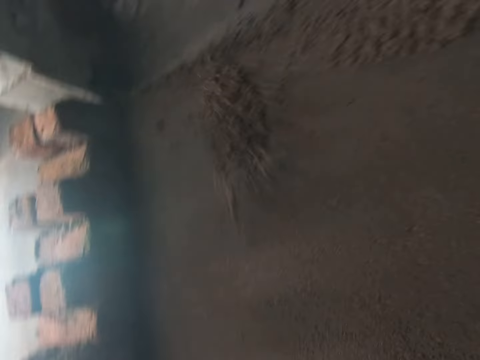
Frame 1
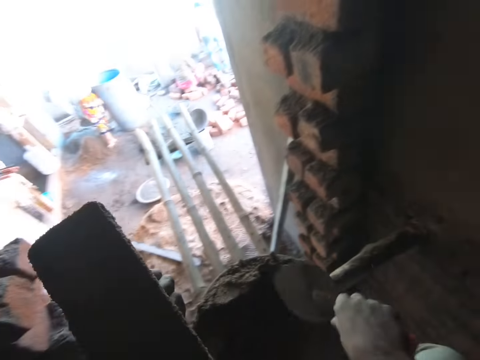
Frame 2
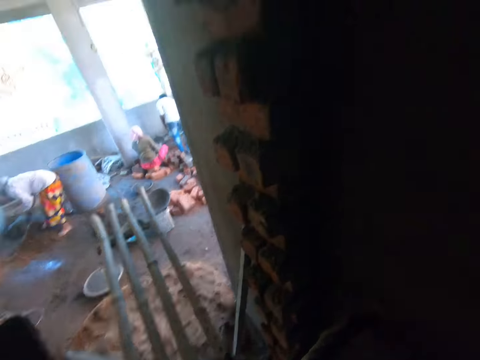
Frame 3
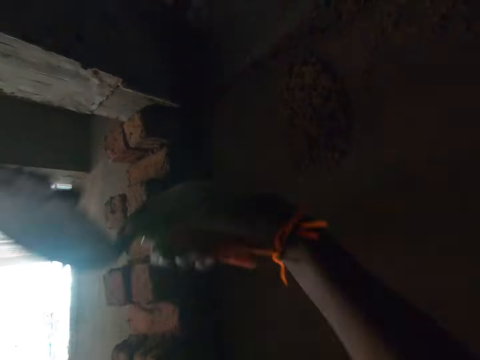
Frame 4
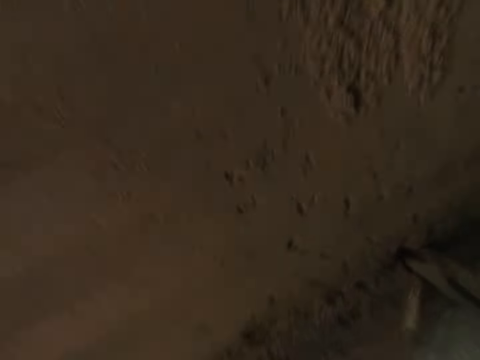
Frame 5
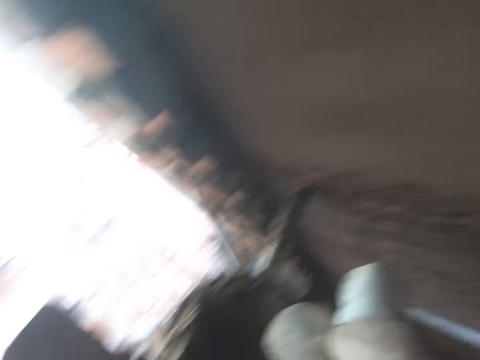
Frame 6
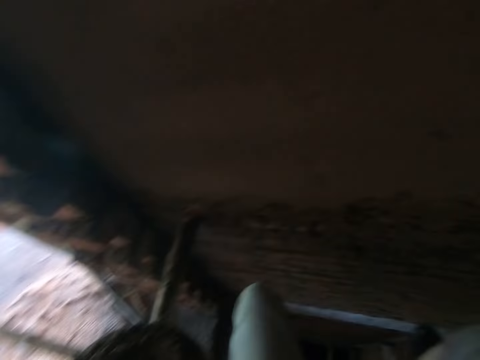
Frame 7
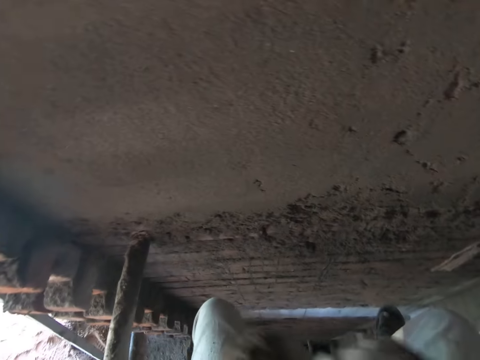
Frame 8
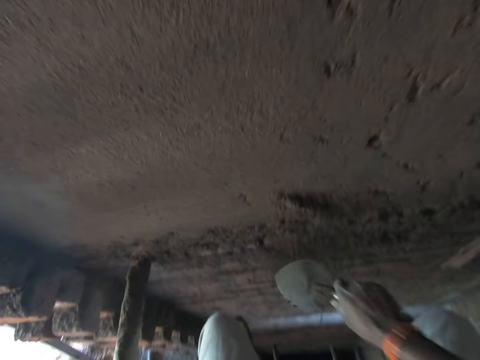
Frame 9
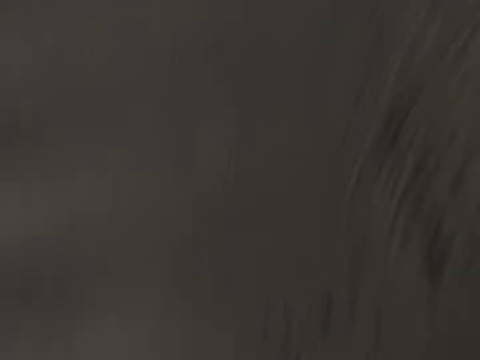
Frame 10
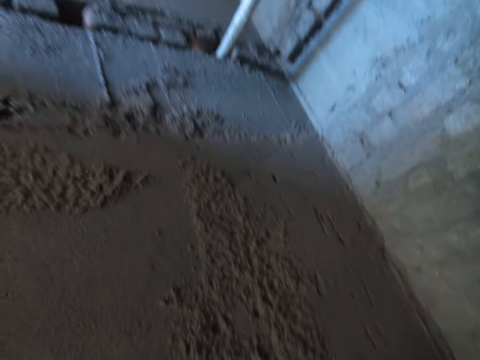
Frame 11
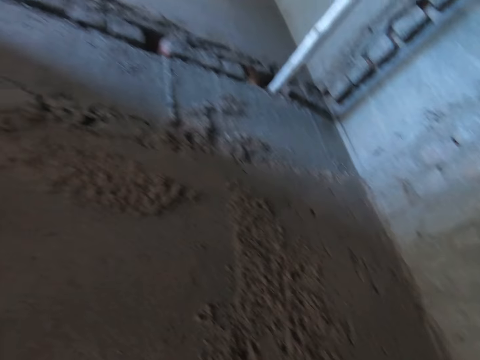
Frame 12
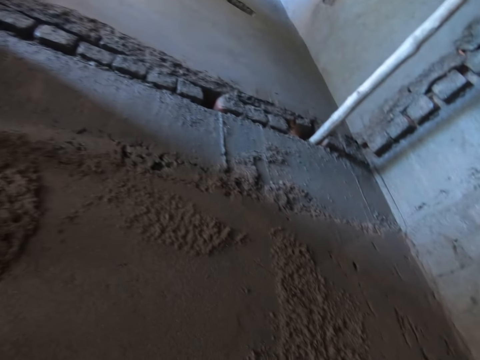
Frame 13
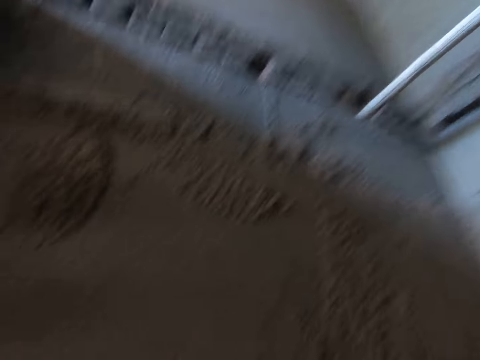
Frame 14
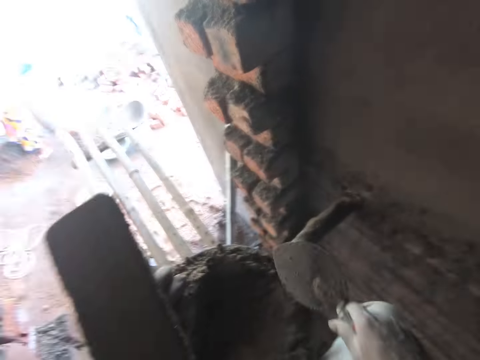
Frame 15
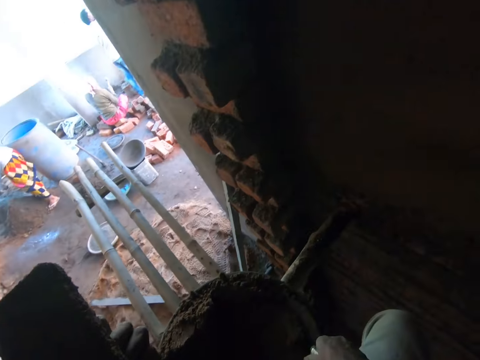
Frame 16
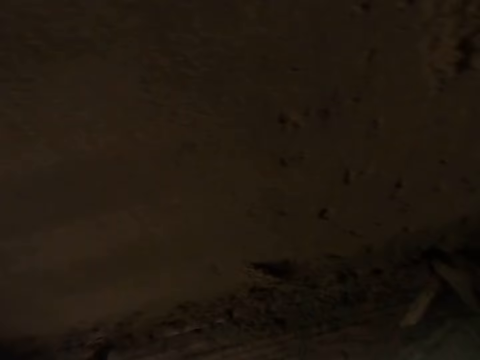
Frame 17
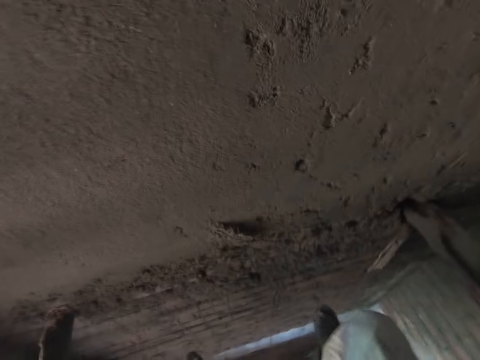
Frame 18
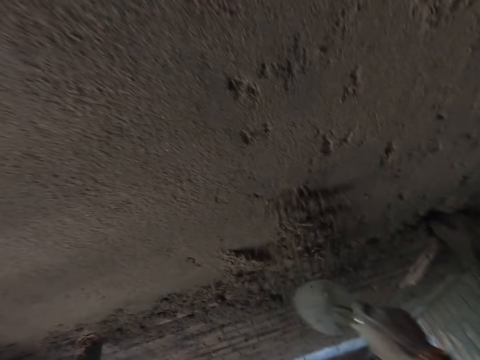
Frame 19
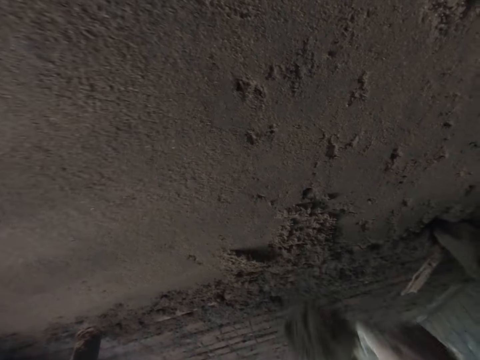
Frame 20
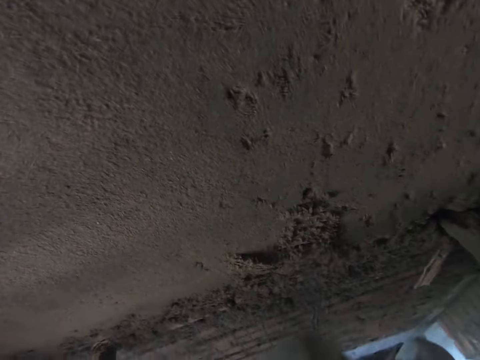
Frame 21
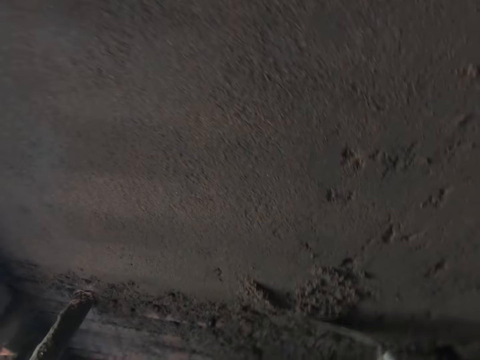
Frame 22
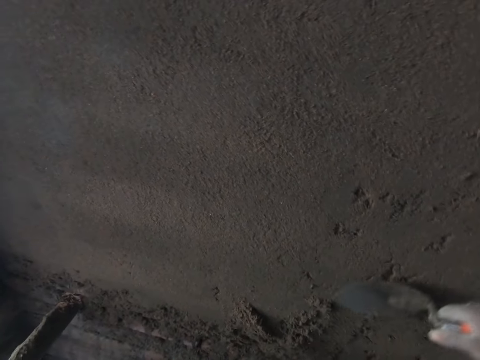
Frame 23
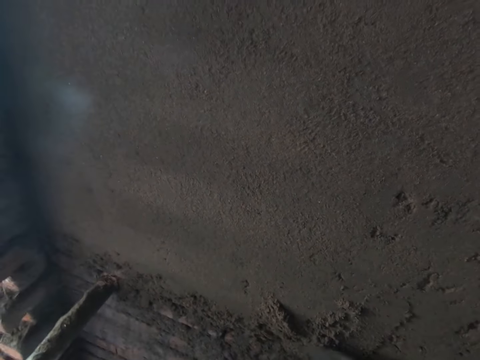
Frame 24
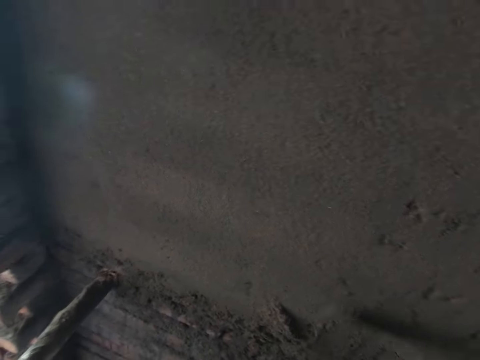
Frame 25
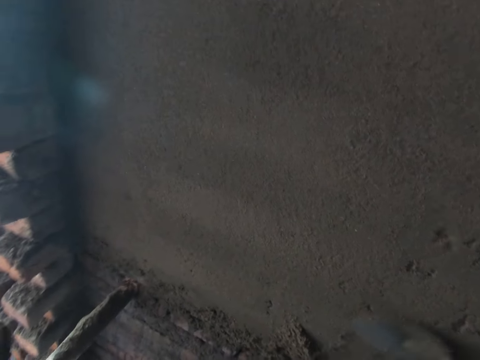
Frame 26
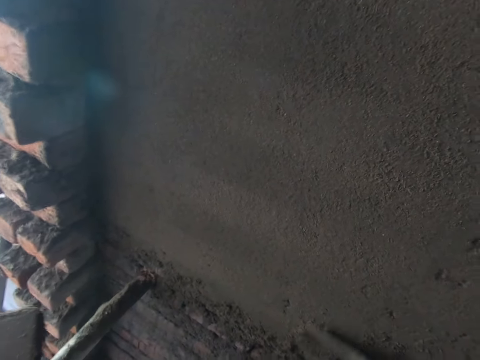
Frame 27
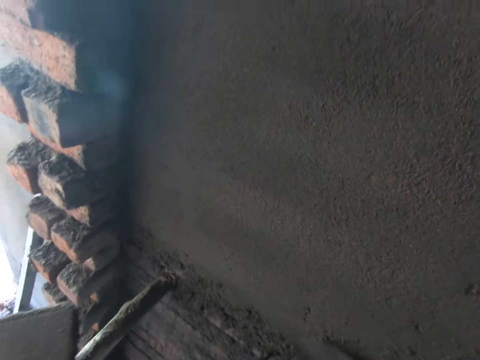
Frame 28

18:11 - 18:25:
The camera wearer throws the mortar in the trowel on the wall. He scoops mortar from the pan on the scaffold with the trowel in his right hand. He throws the mortar in the trowel on the wall. He scoops mortar from the pan on the scaffold with the trowel in his right hand. He throws the mortar in the trowel on the wall. He looks around. He packs sand from the head pan on the bamboo stand with the hand shovel in his right hand. He throws the sand at the wall with the hand shovel in his right hand. He smoothens the sand on the wall with the hand shovel in his right hand.

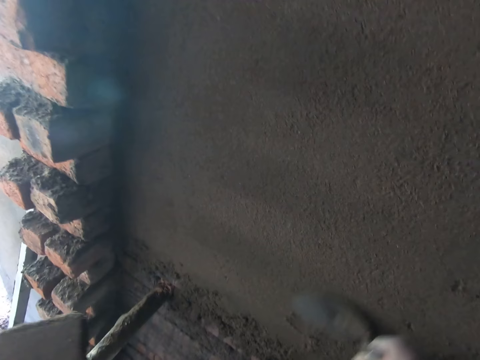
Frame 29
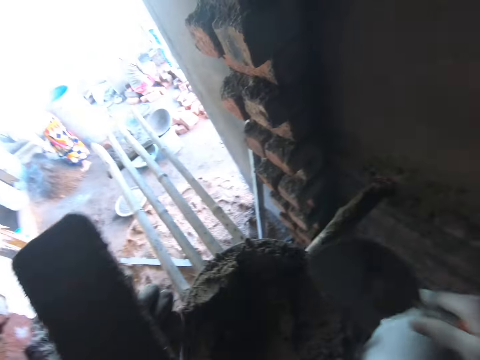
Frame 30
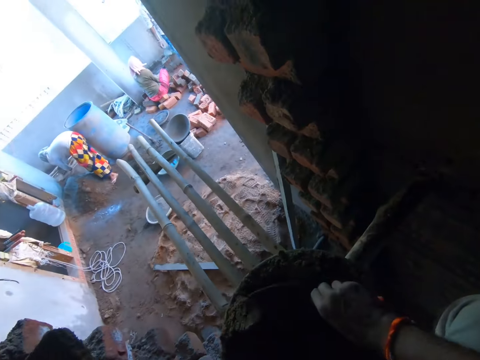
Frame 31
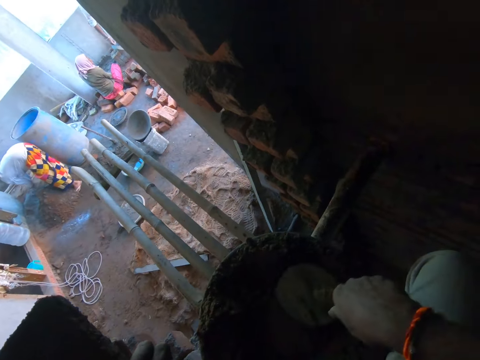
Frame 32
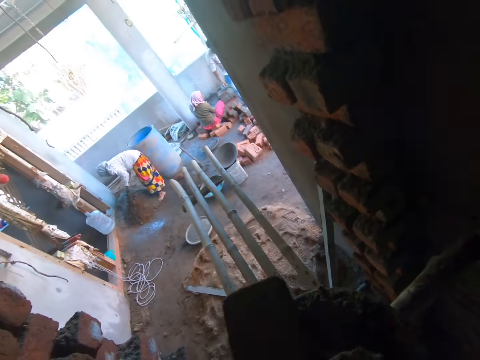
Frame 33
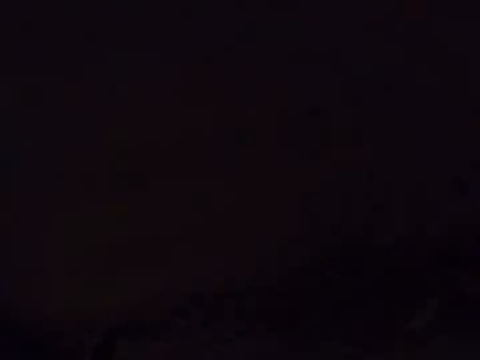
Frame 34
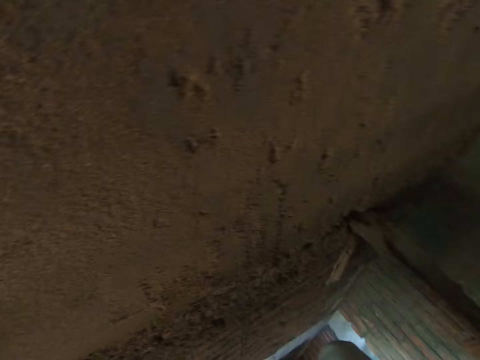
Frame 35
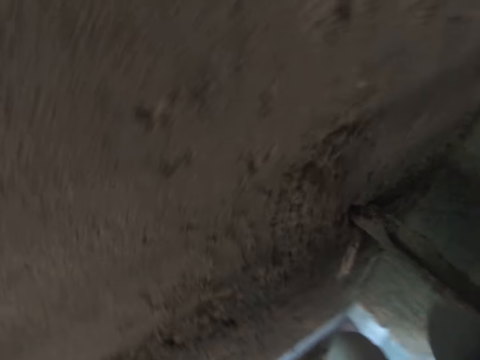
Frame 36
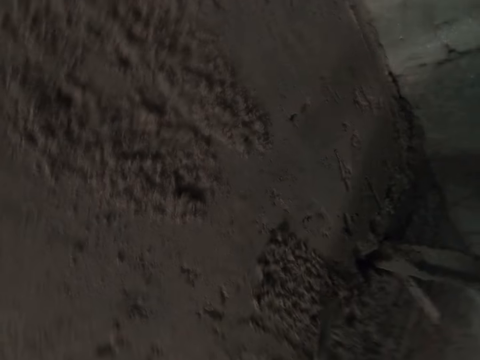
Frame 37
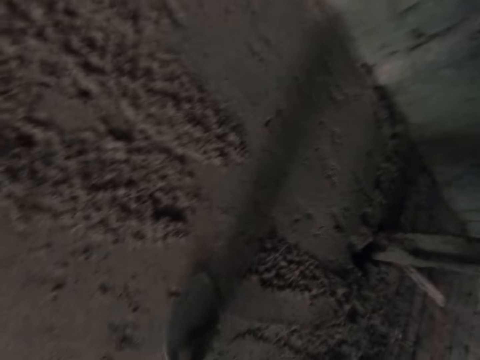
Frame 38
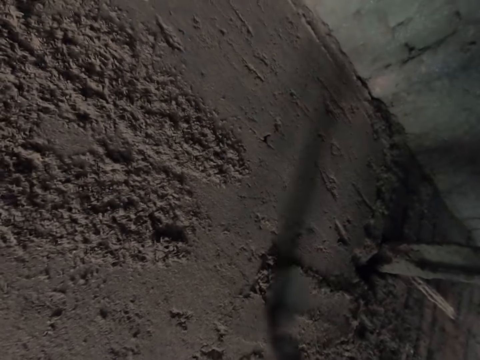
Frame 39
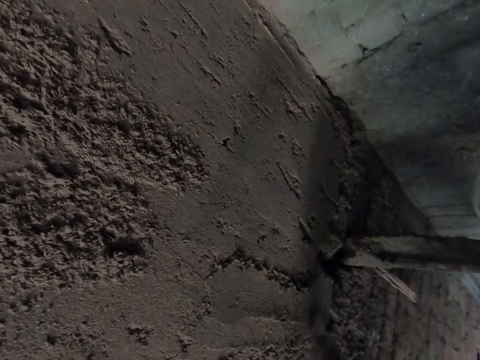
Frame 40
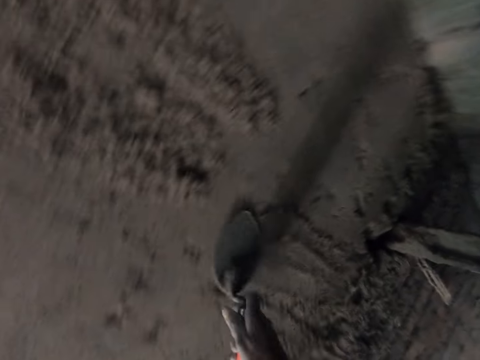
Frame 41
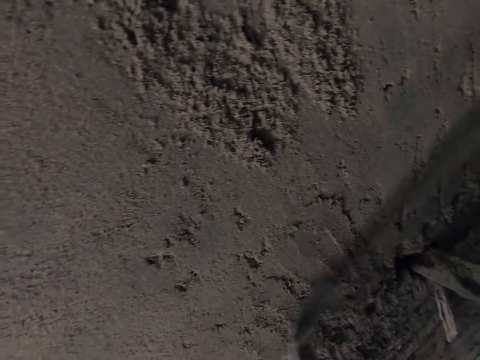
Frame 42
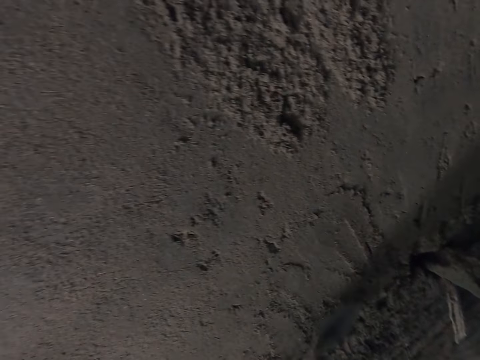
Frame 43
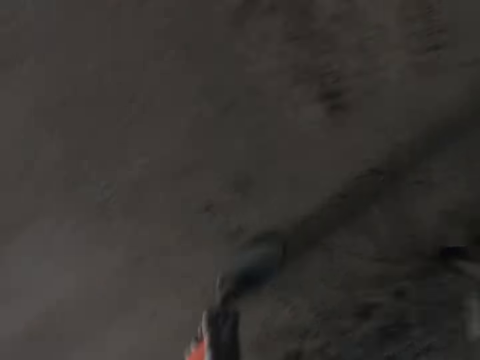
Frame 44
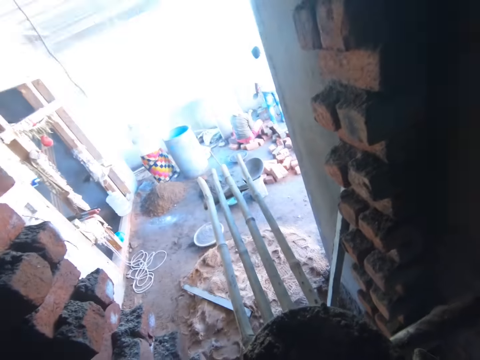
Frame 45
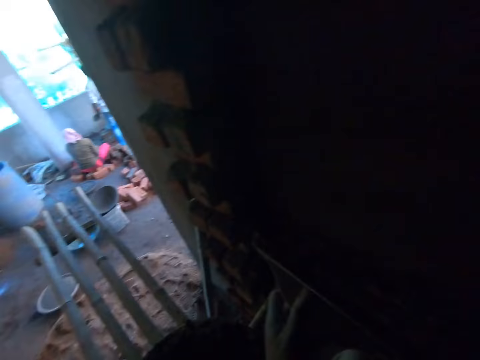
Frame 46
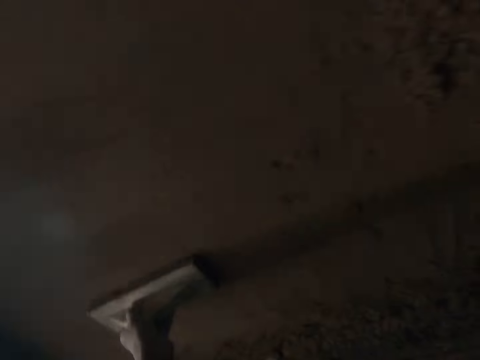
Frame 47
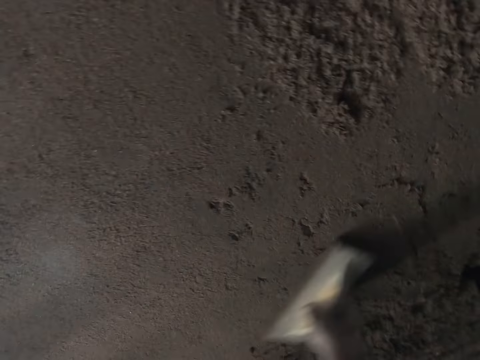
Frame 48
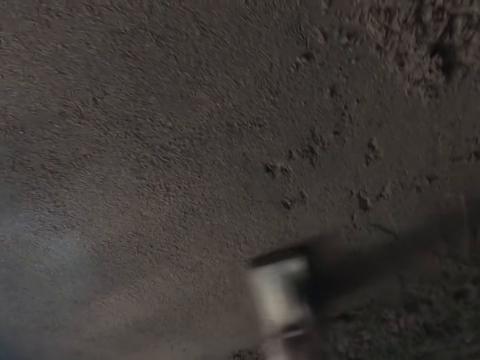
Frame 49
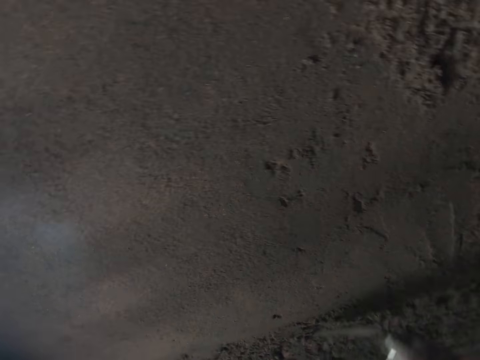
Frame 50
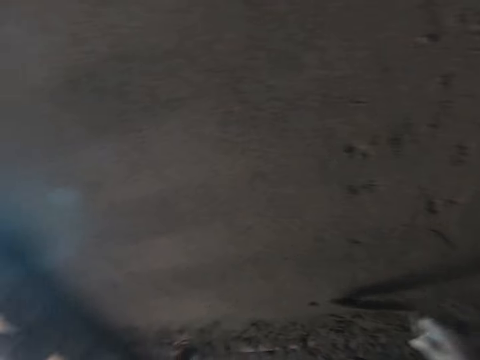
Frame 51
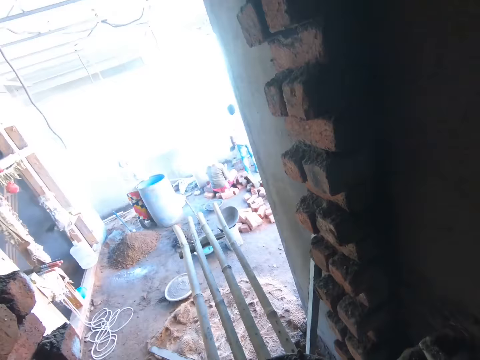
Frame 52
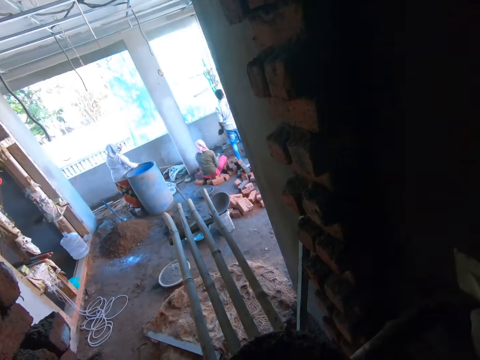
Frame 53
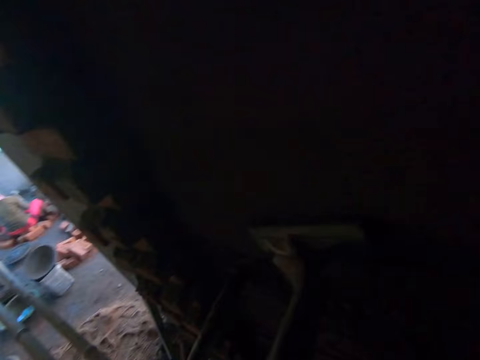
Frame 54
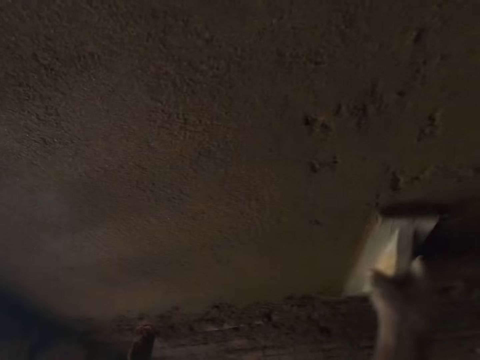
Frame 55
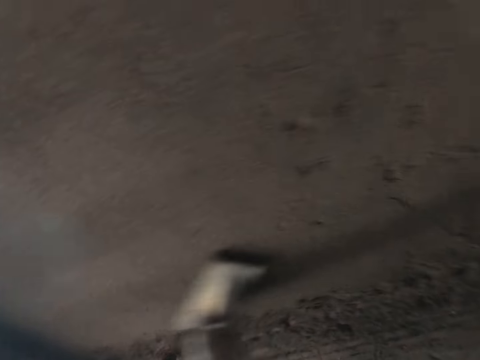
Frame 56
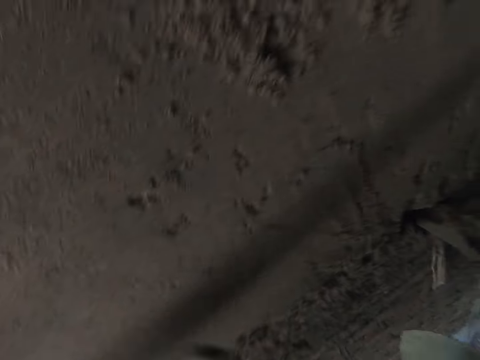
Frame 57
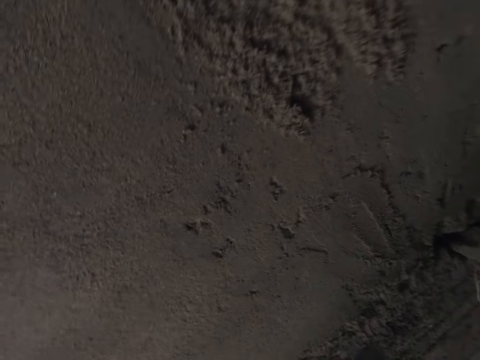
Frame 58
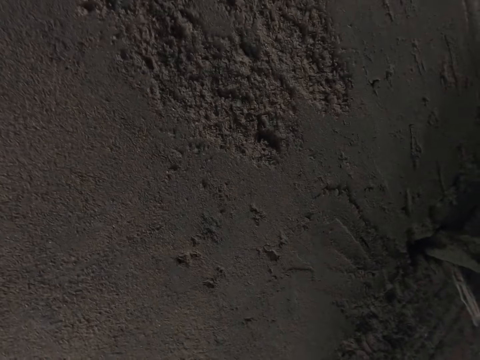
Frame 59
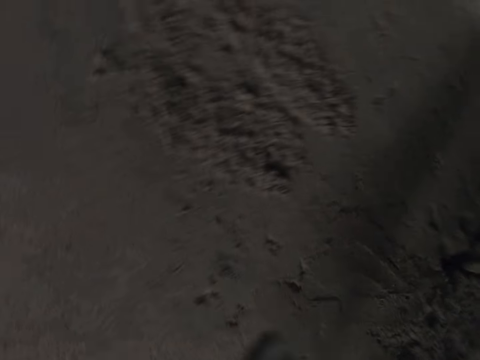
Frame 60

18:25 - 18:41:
The camera wearer packs sand from the head pan on the bamboo stand with the hand shovel in his right hand. He throws the sand at the wall with the hand shovel in his right hand. He smoothens the sand on the wall with the hand shovel in his right hand. He looks around. He smoothens the wall with a wooden float in his left hand. He smoothens the sand on the wall with the hand shovel in his right hand. He looks around. He smoothens the wall with the wooden float in his left hand. He passes the wooden float from his left hand to his right hand. He passes the hand shovel from his right hand to his left hand.
